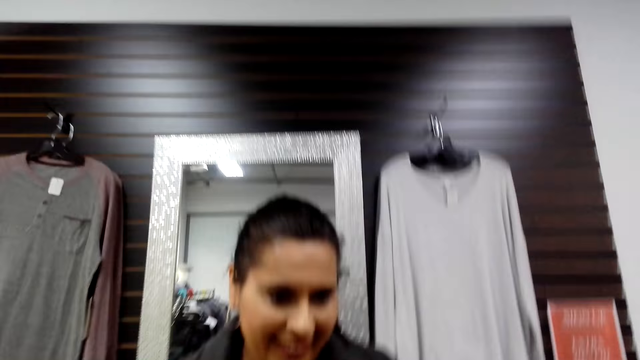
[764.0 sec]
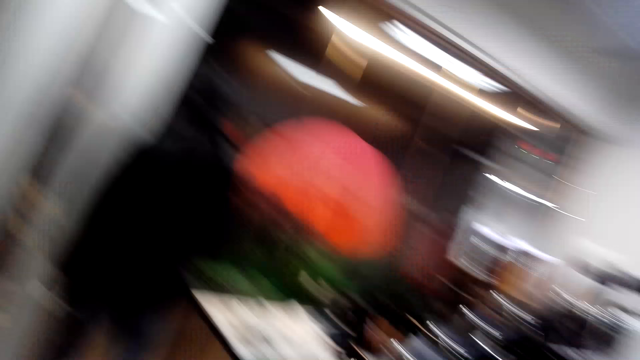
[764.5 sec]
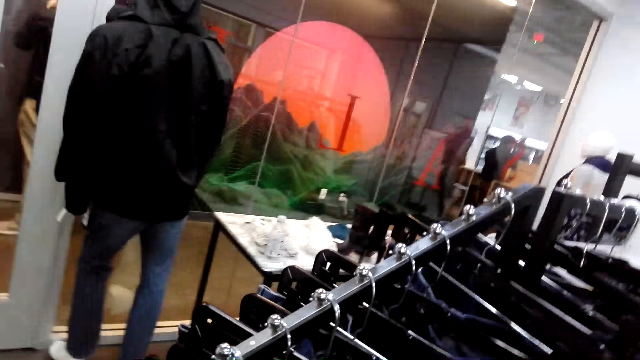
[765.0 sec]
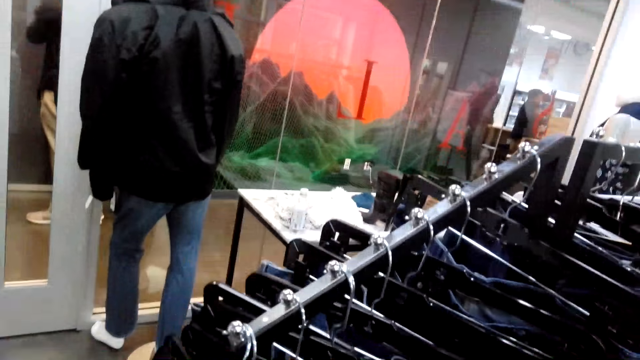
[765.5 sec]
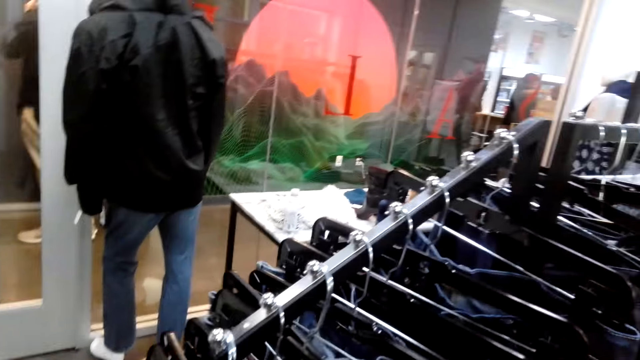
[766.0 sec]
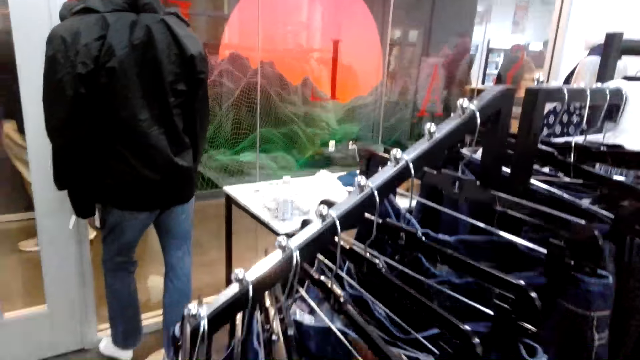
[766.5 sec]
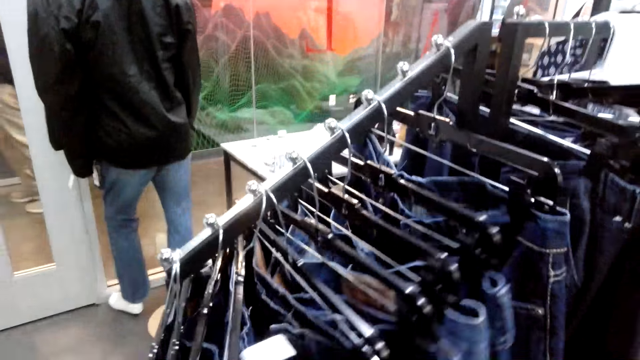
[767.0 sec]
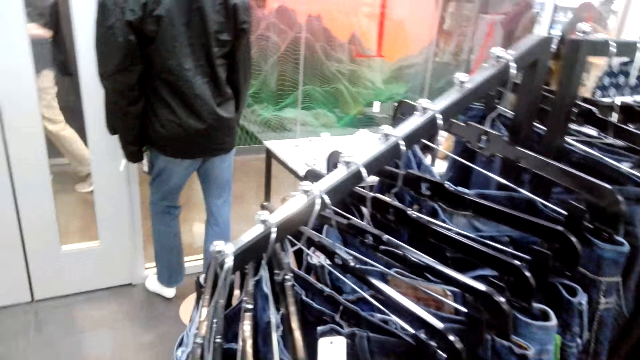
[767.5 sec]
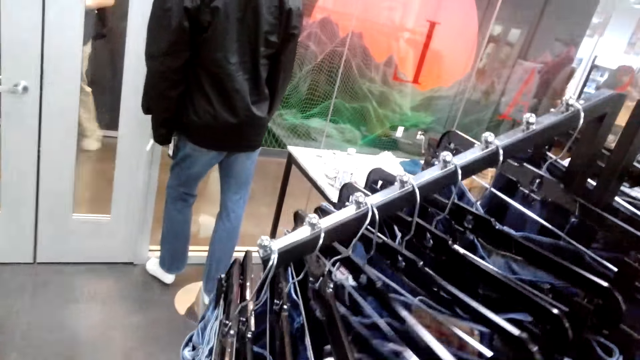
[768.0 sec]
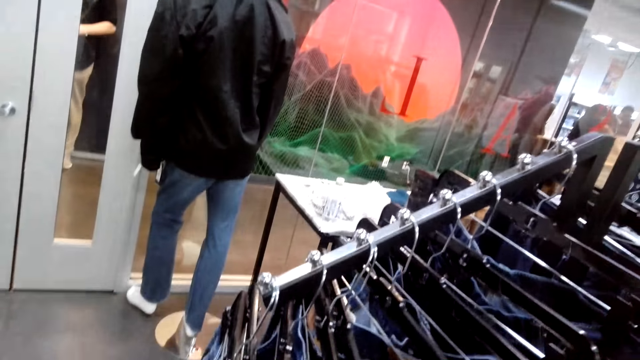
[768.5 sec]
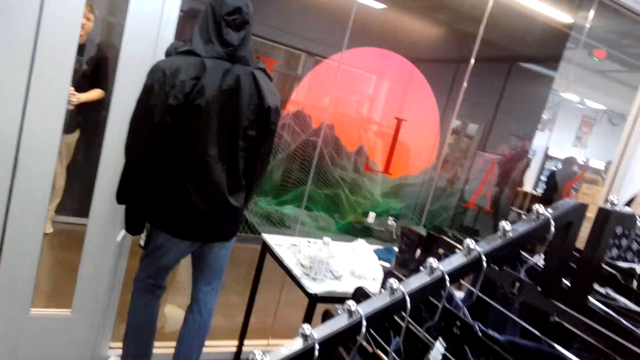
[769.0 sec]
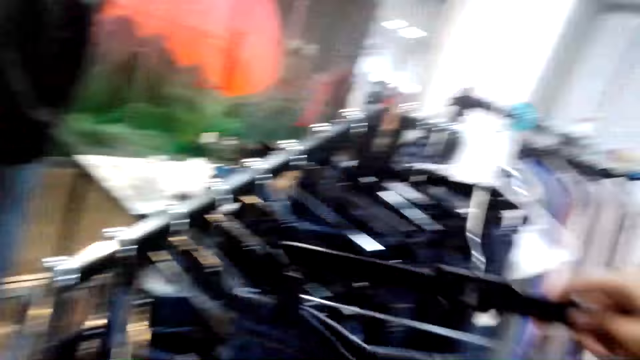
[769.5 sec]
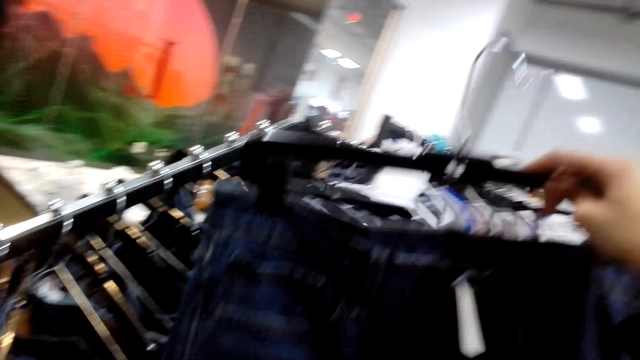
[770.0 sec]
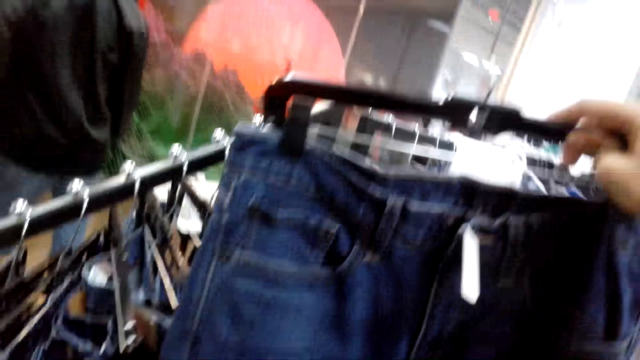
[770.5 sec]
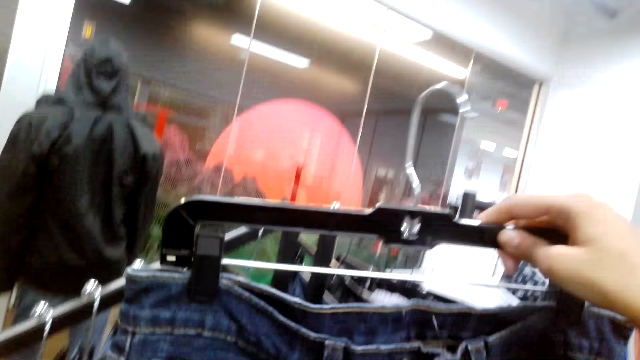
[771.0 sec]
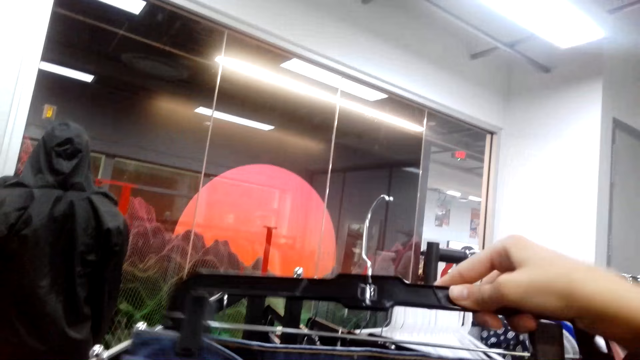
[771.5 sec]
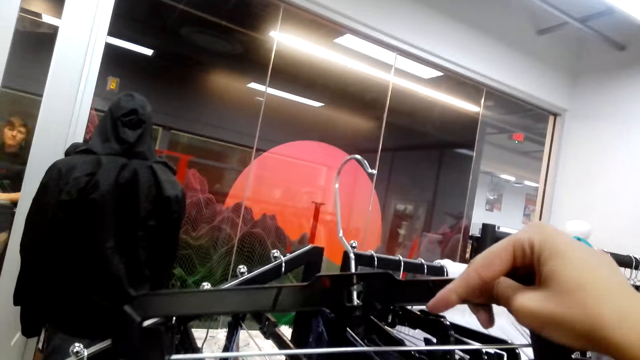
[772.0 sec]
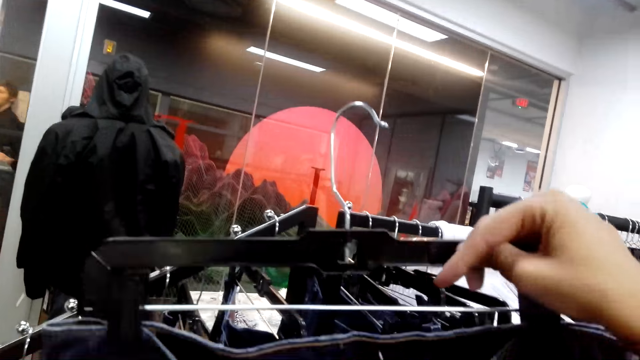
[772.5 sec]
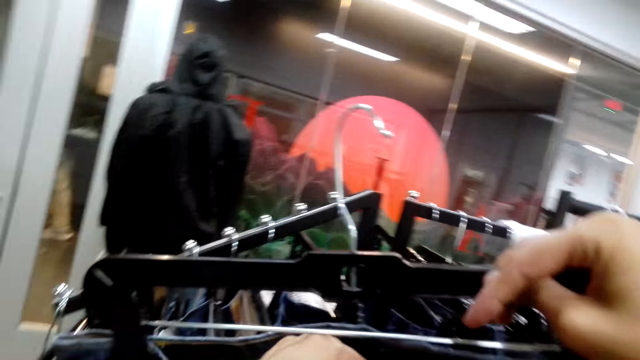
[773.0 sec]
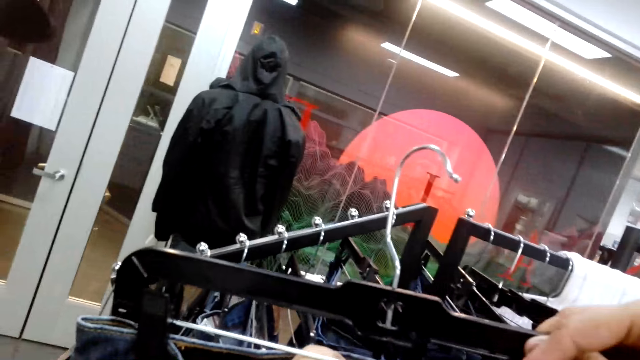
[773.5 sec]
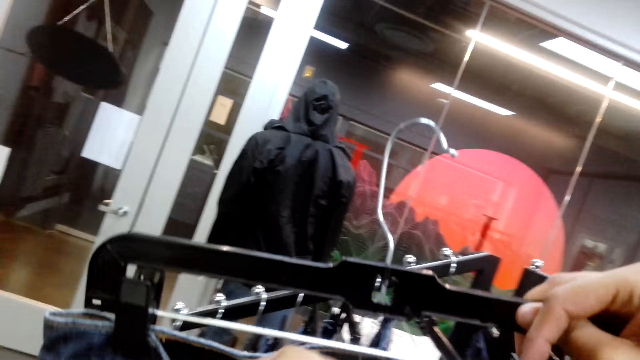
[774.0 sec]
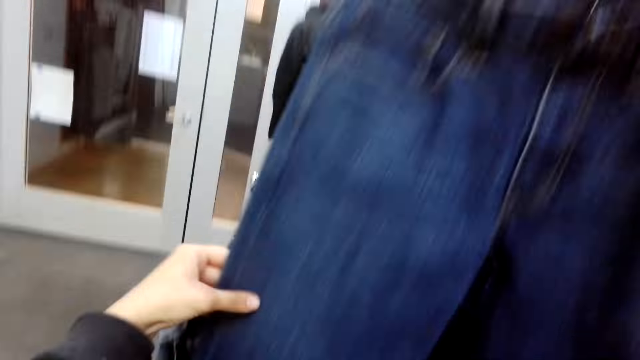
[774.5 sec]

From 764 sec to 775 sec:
The camera wearer interacts with a person. They look at the jeans trousers on the cloth rack. They search clothes. They touch the jeans trousers. They remove a jeans trouser from the cloth rack. They hold the trouser. They look at the jeans trouser. They sample the trouser.

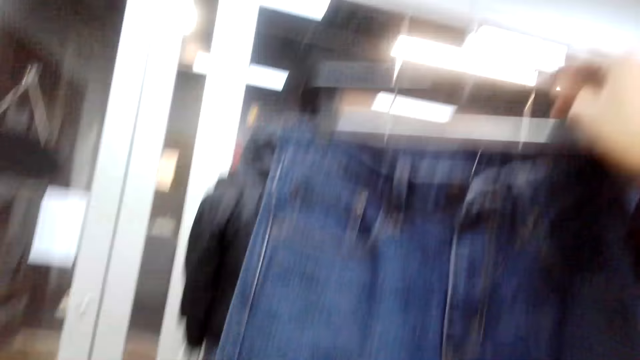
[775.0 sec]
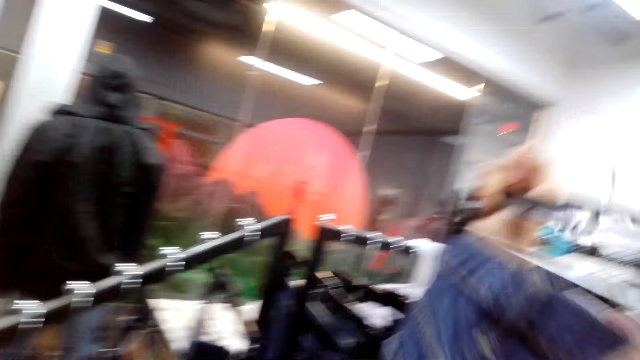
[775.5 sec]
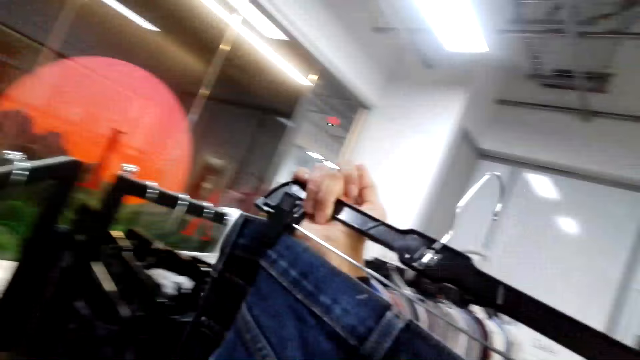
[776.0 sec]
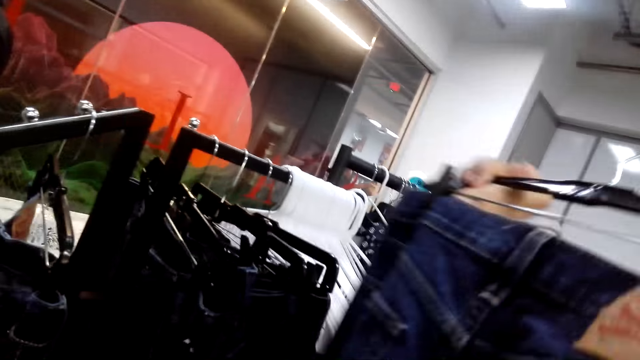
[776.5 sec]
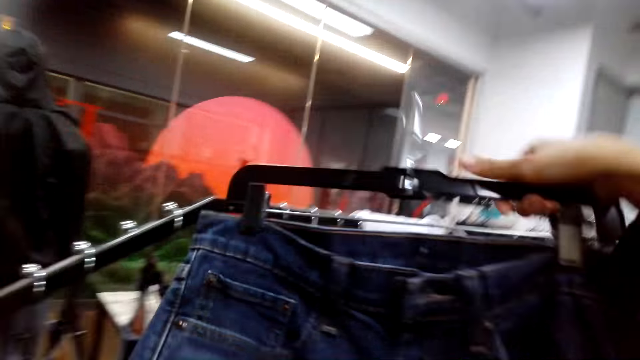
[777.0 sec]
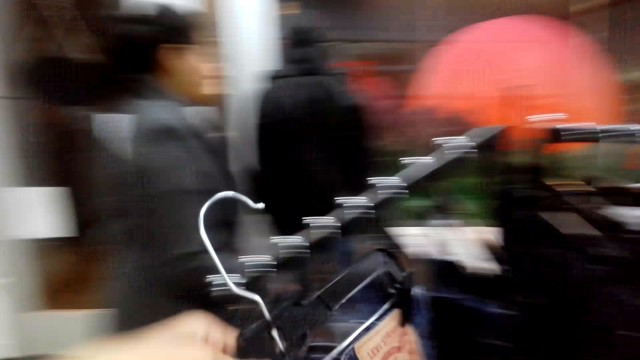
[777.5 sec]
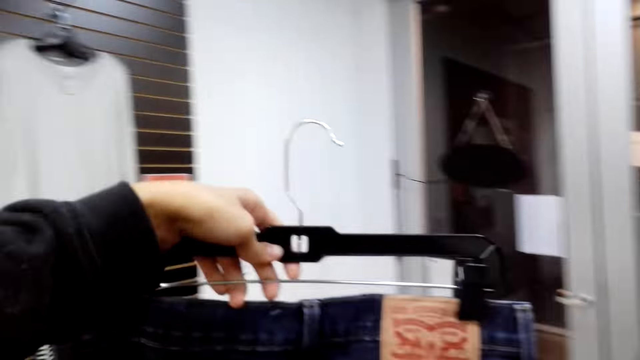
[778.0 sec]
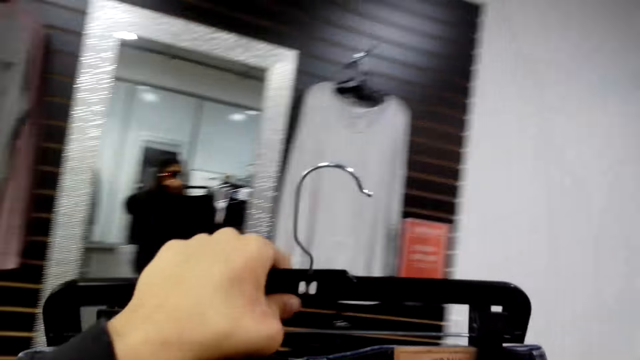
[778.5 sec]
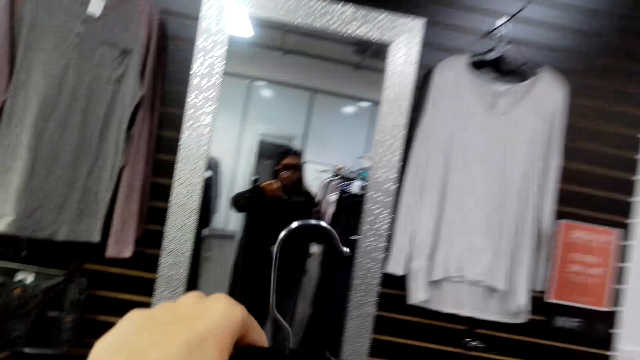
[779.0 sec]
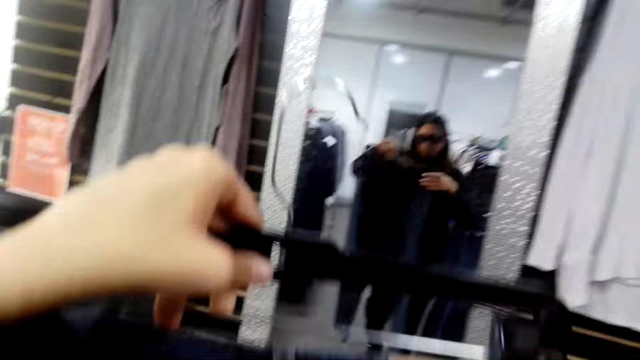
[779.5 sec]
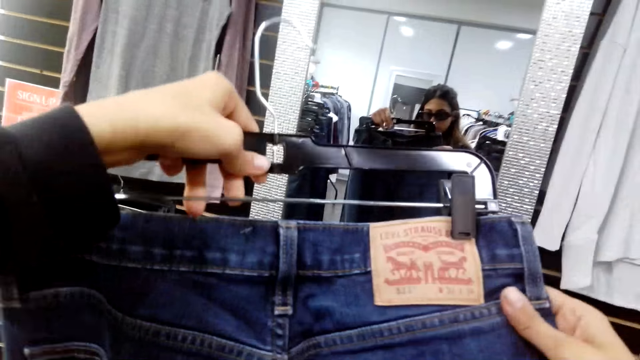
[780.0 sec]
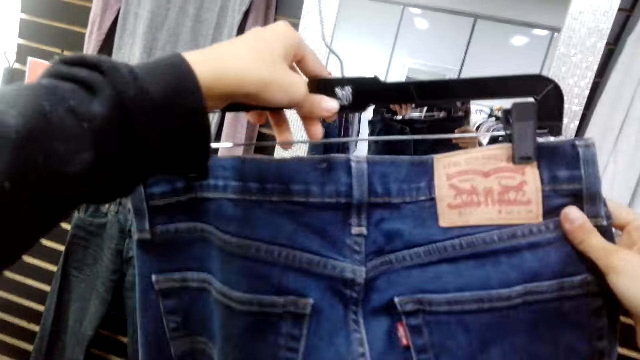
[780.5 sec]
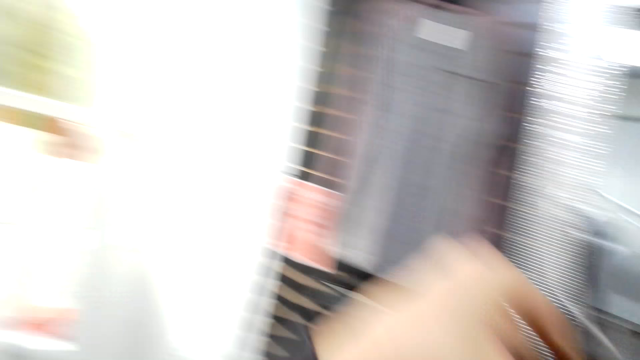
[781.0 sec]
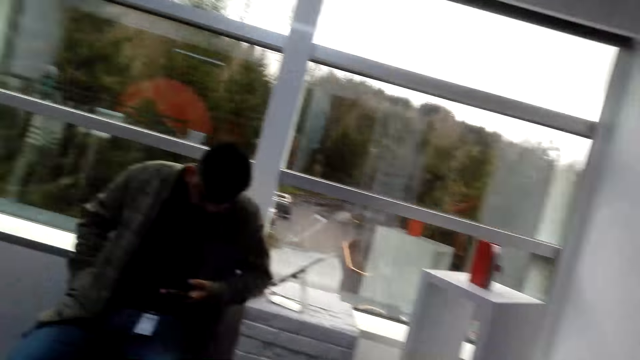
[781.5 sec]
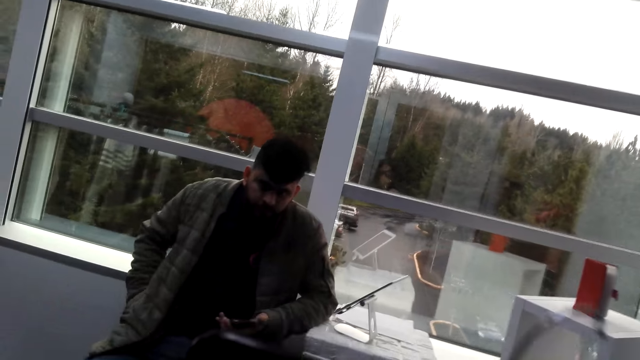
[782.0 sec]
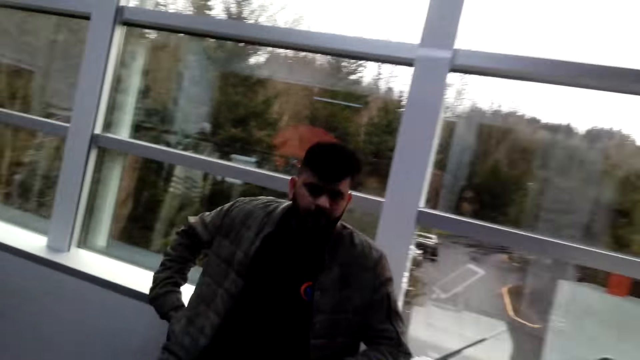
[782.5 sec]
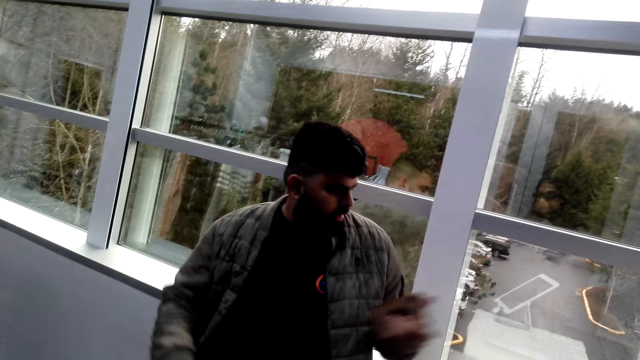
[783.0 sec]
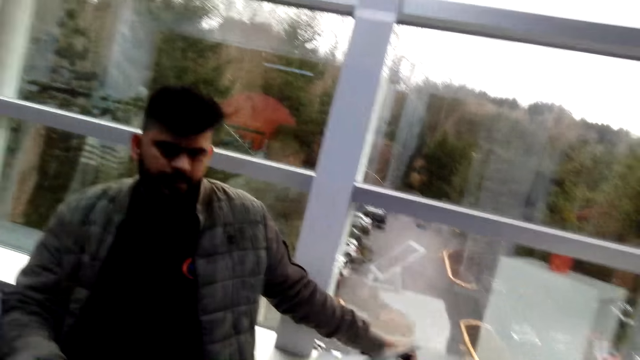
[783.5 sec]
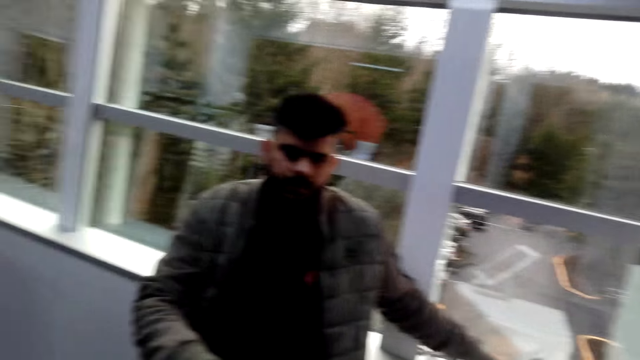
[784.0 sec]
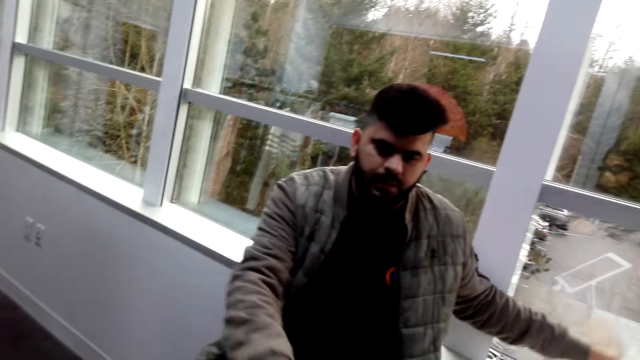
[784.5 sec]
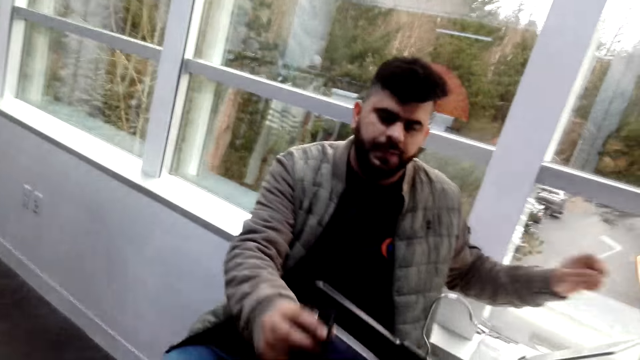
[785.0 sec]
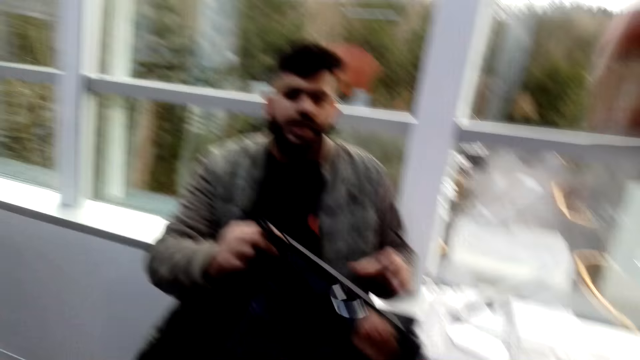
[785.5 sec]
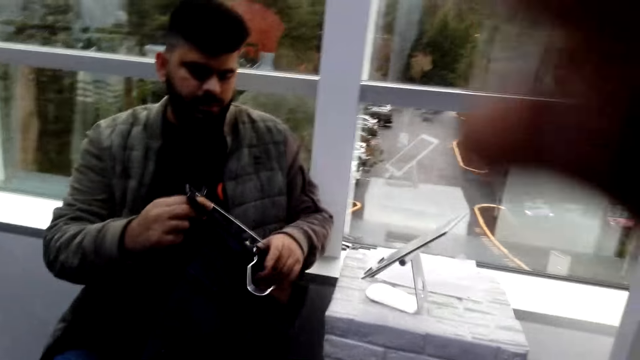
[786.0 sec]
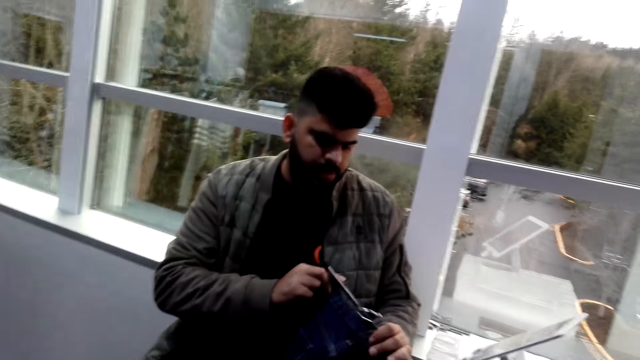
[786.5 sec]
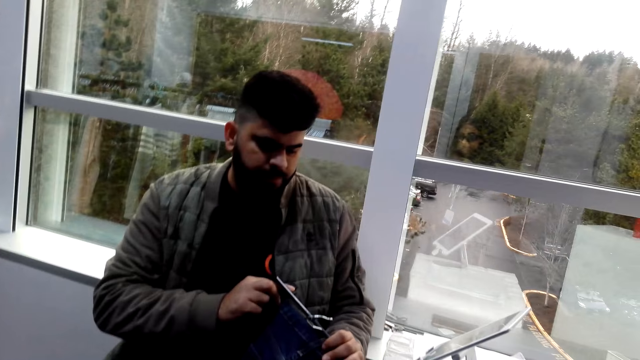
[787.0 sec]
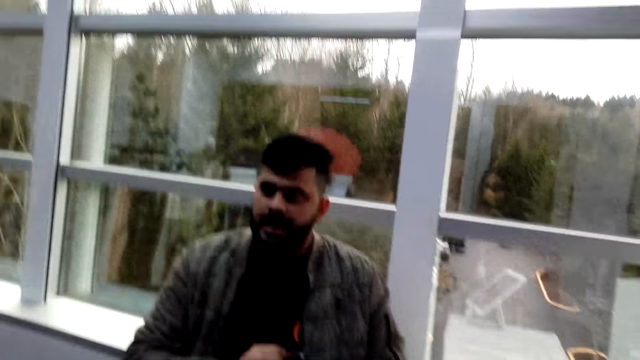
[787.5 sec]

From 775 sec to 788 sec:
The camera wearer turns the jeans trouser around. They walk around and look around. They talk to a man. The man places his phone on the table. The man picks up a jeans trouser. The camera wearer touches the camera. They do something.
